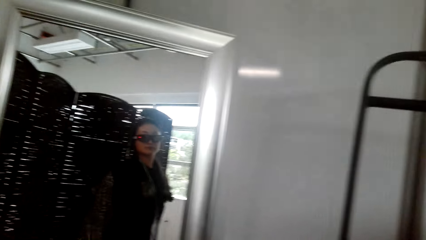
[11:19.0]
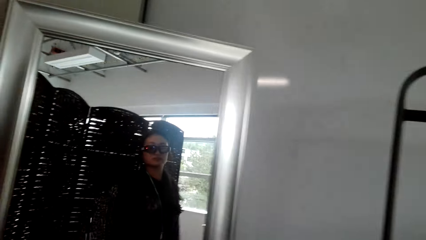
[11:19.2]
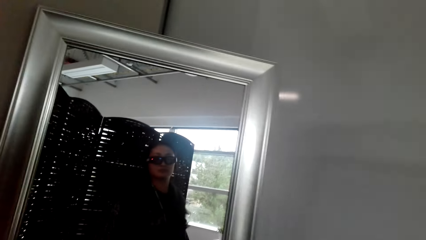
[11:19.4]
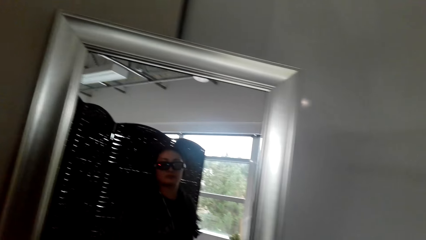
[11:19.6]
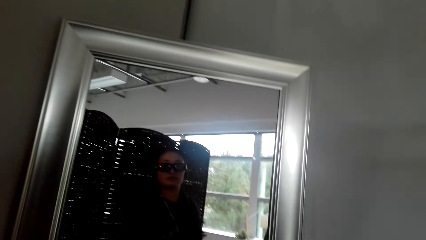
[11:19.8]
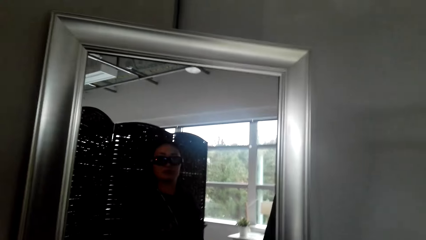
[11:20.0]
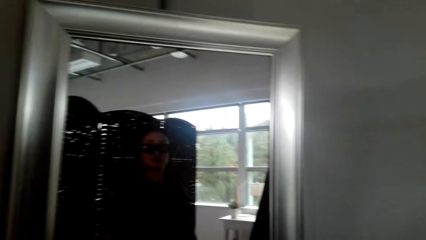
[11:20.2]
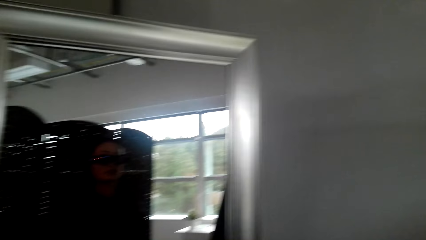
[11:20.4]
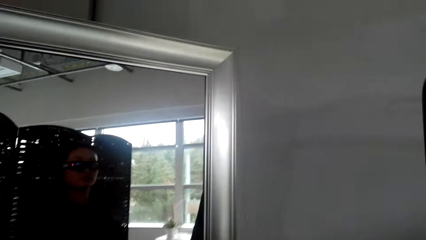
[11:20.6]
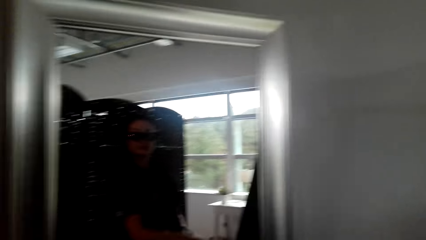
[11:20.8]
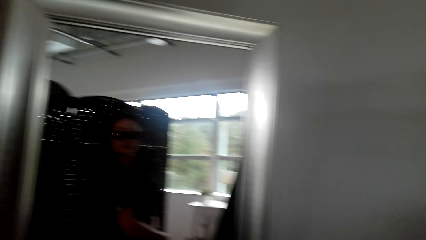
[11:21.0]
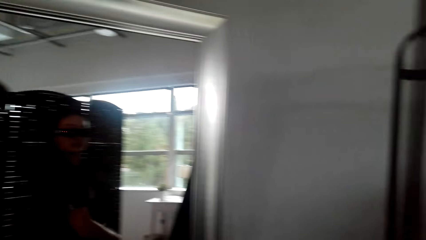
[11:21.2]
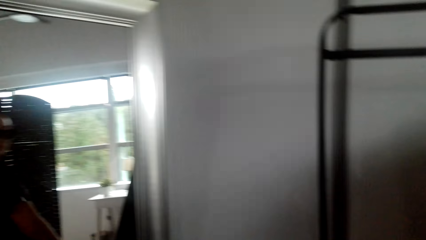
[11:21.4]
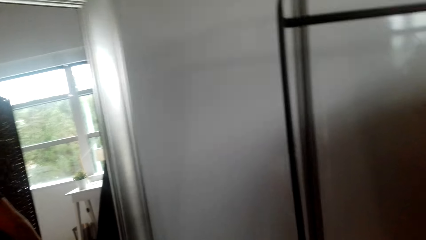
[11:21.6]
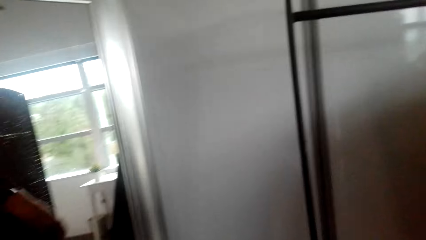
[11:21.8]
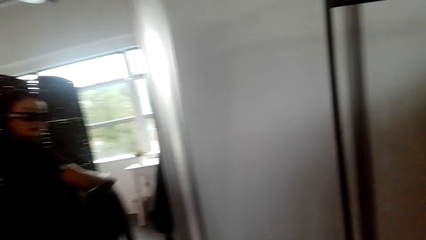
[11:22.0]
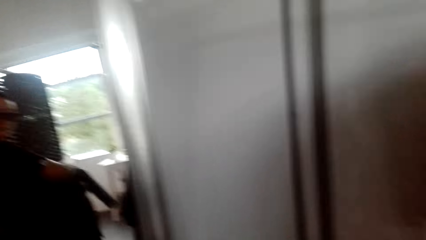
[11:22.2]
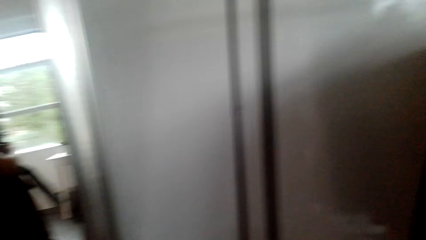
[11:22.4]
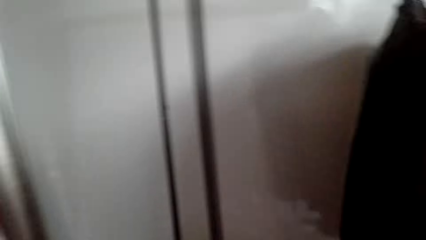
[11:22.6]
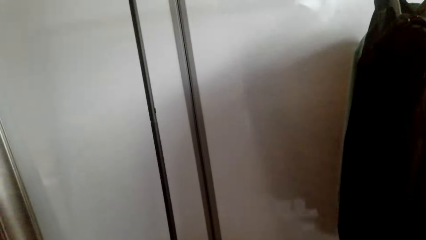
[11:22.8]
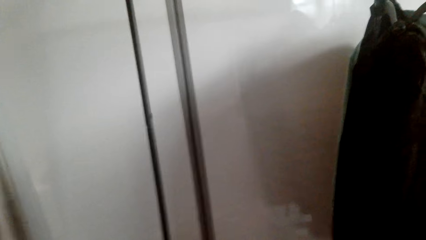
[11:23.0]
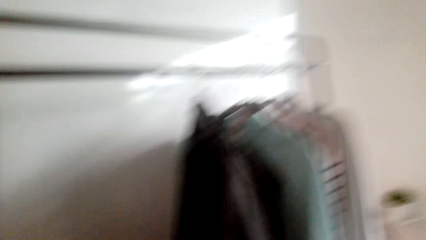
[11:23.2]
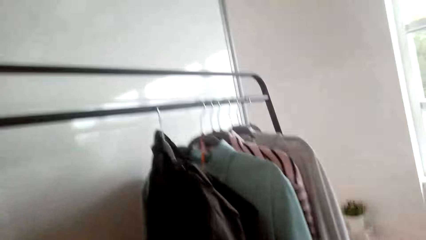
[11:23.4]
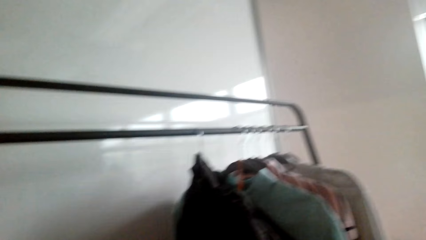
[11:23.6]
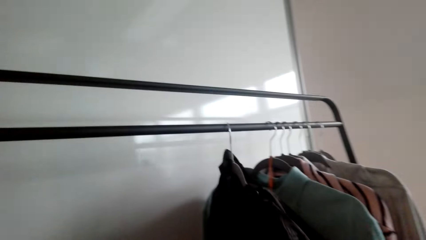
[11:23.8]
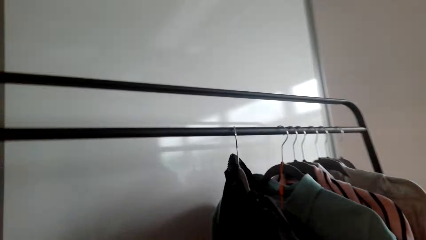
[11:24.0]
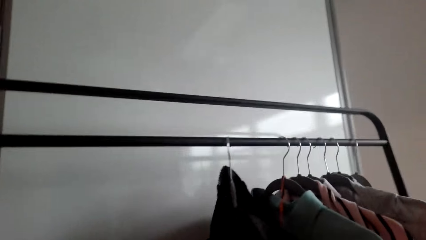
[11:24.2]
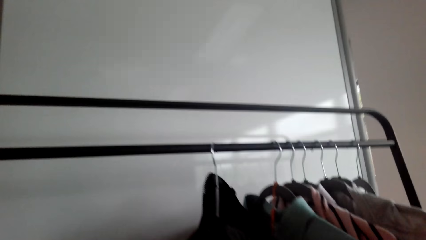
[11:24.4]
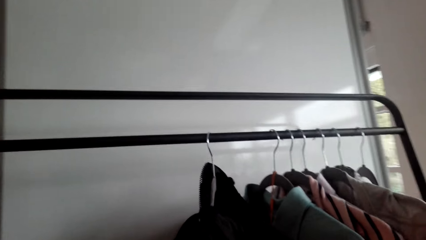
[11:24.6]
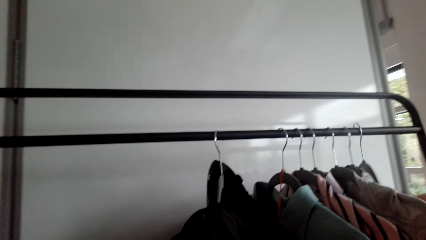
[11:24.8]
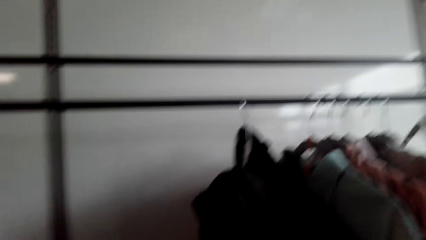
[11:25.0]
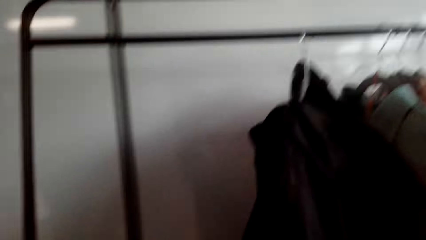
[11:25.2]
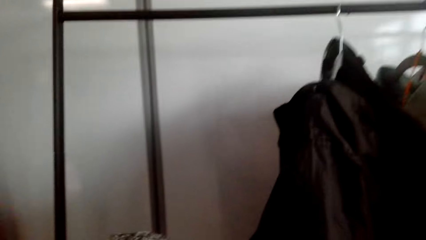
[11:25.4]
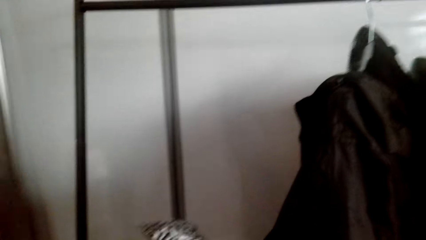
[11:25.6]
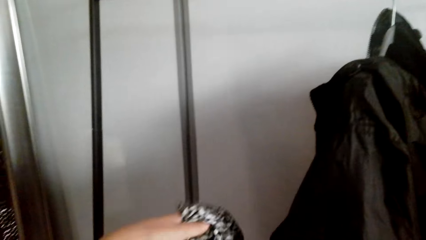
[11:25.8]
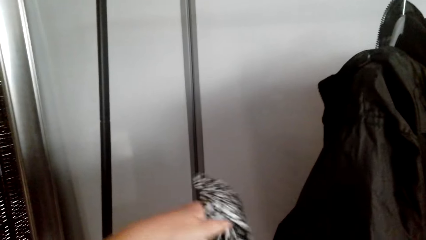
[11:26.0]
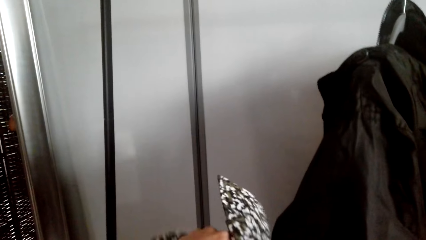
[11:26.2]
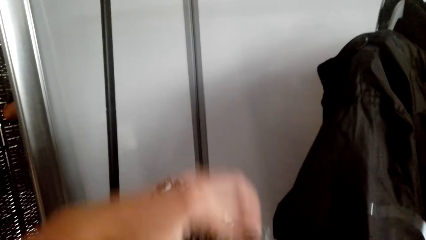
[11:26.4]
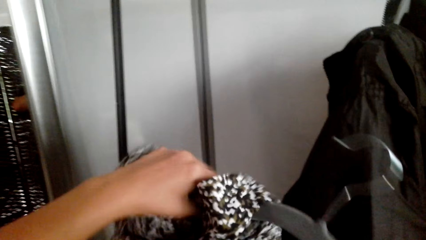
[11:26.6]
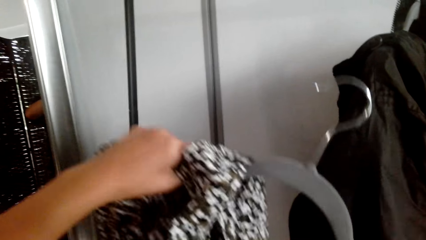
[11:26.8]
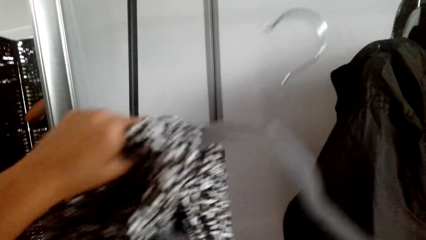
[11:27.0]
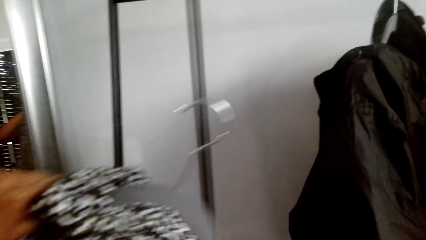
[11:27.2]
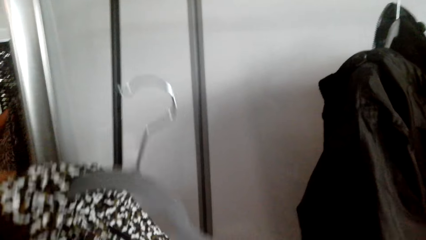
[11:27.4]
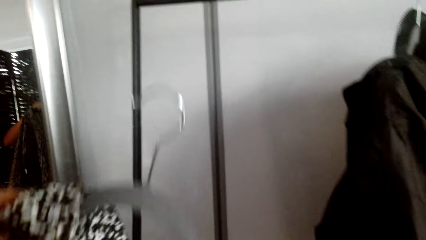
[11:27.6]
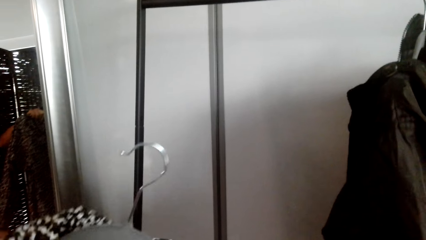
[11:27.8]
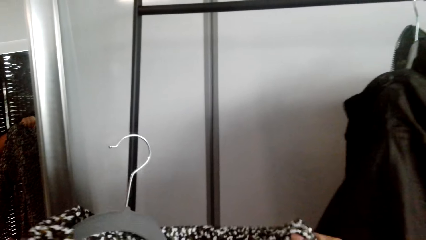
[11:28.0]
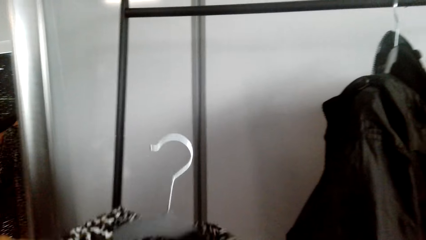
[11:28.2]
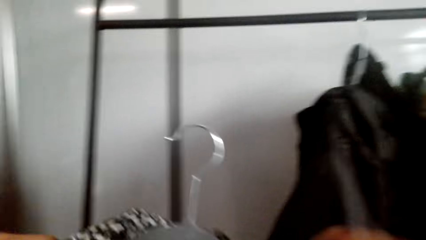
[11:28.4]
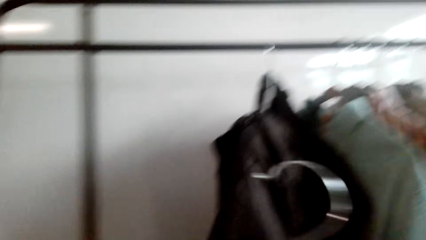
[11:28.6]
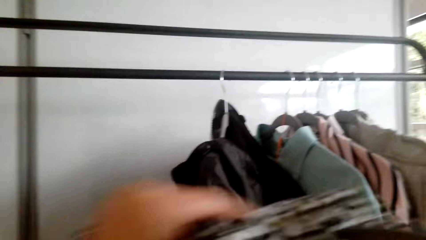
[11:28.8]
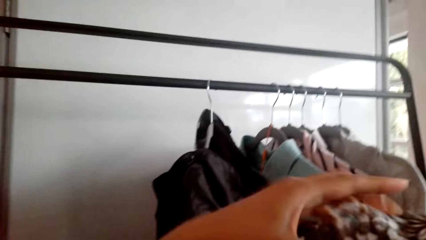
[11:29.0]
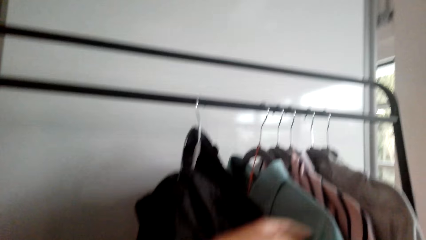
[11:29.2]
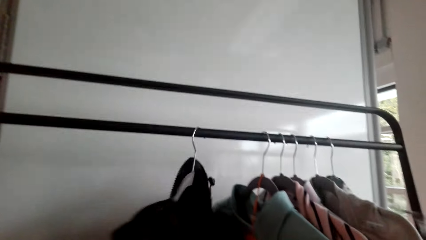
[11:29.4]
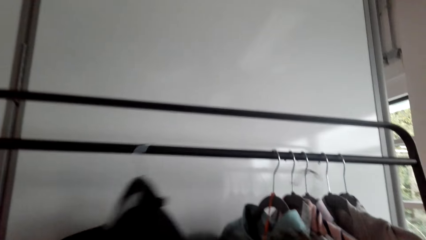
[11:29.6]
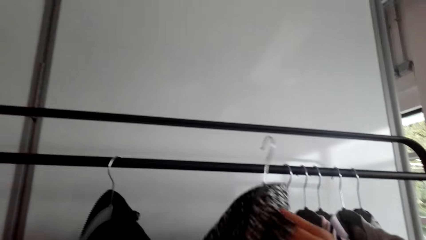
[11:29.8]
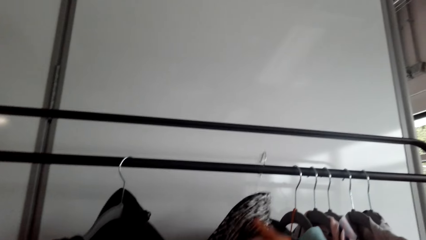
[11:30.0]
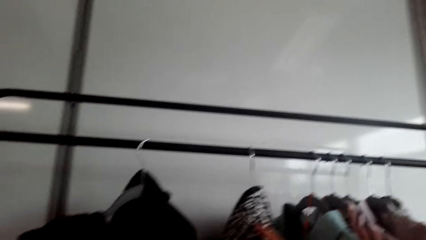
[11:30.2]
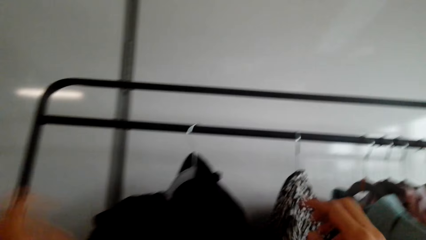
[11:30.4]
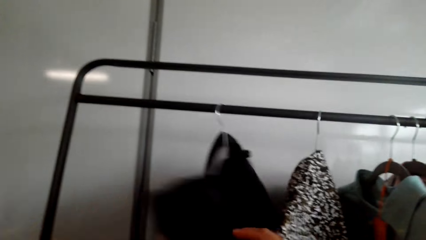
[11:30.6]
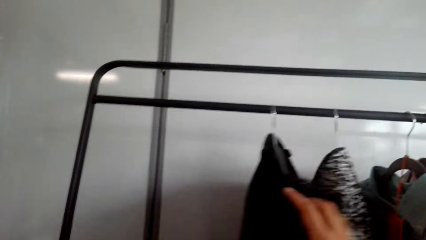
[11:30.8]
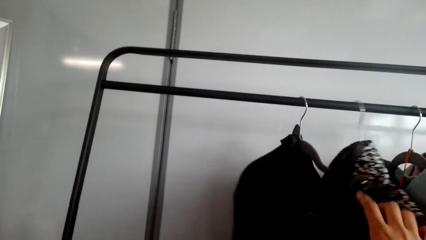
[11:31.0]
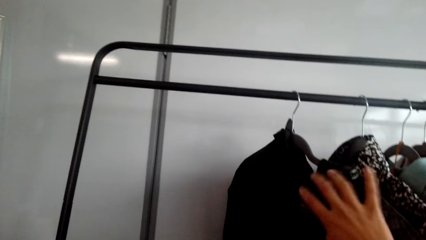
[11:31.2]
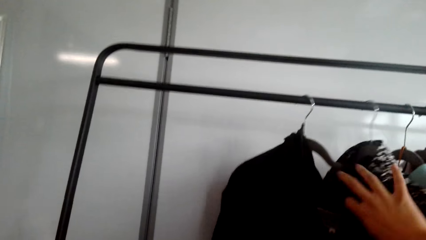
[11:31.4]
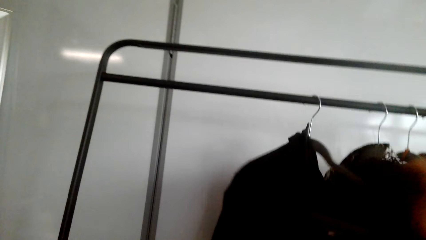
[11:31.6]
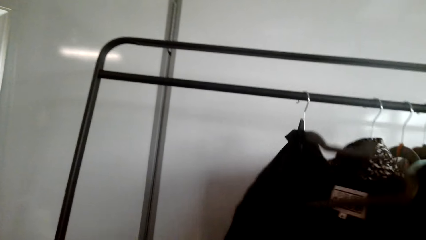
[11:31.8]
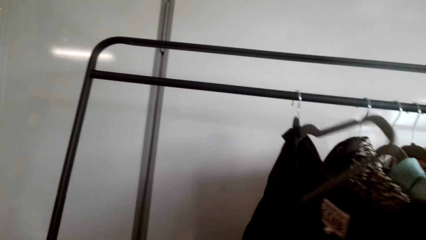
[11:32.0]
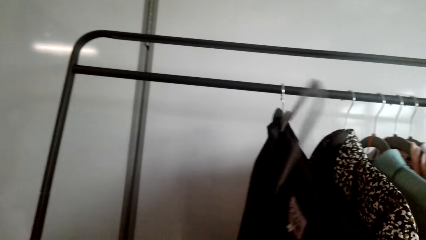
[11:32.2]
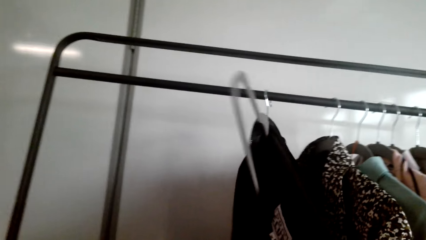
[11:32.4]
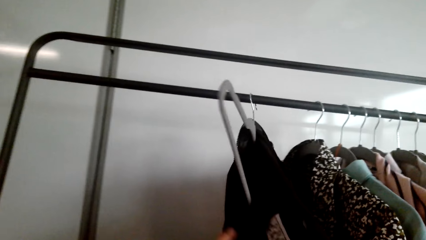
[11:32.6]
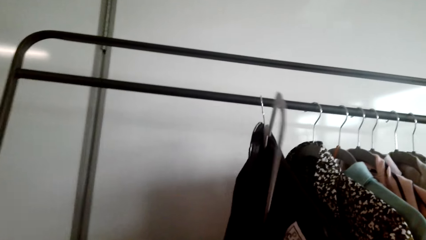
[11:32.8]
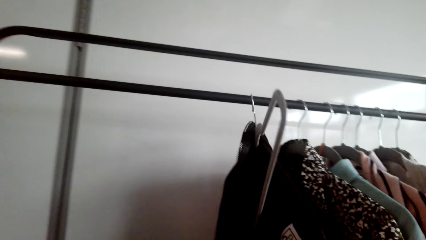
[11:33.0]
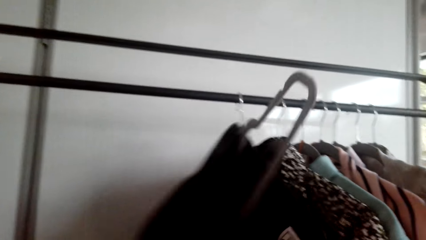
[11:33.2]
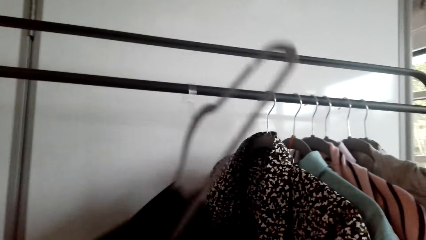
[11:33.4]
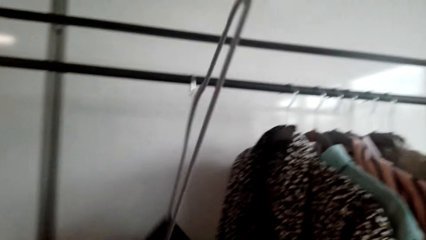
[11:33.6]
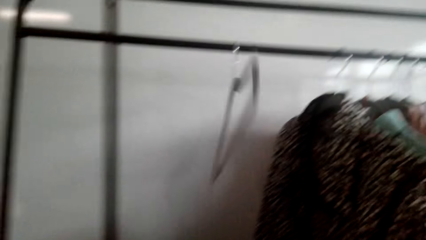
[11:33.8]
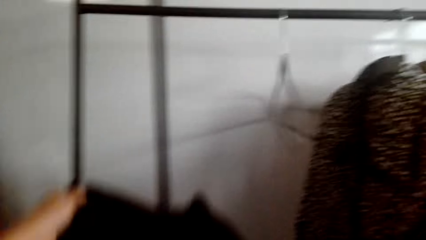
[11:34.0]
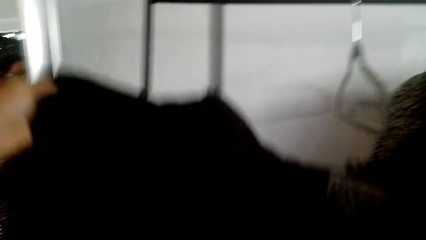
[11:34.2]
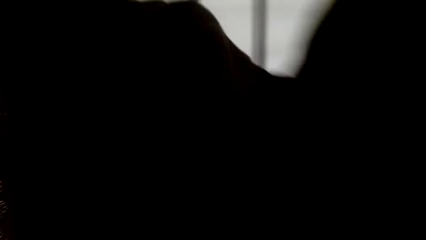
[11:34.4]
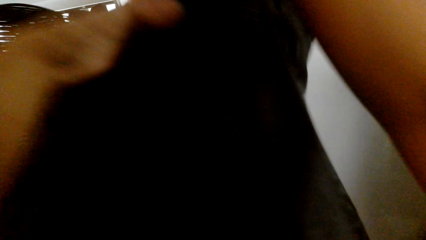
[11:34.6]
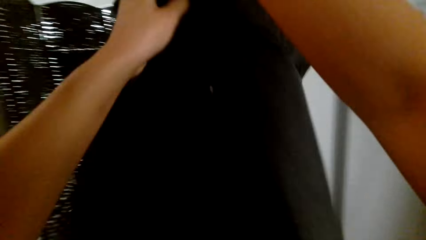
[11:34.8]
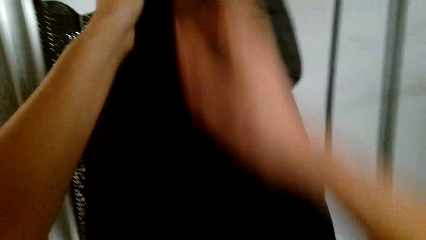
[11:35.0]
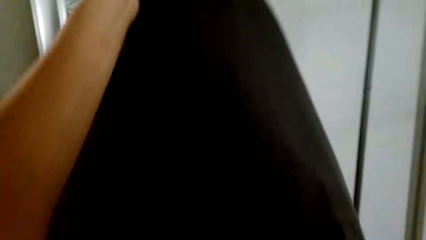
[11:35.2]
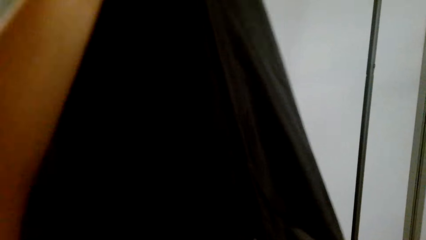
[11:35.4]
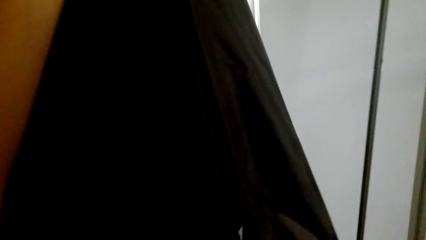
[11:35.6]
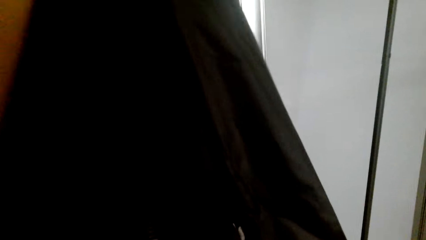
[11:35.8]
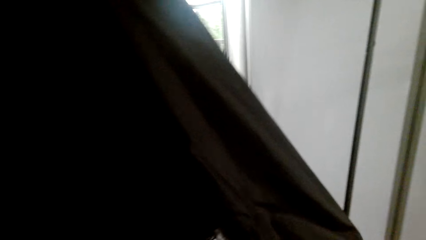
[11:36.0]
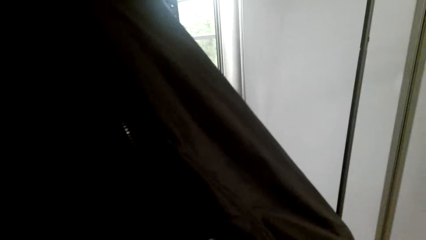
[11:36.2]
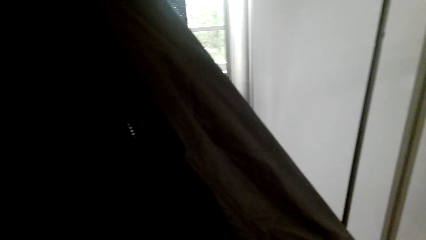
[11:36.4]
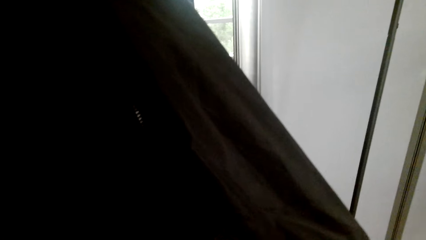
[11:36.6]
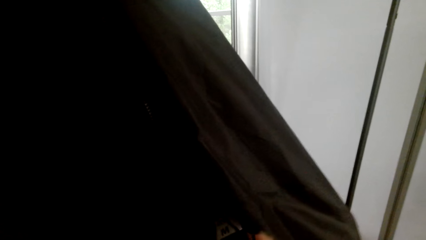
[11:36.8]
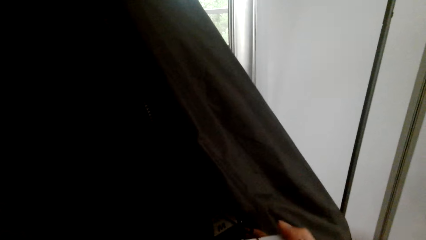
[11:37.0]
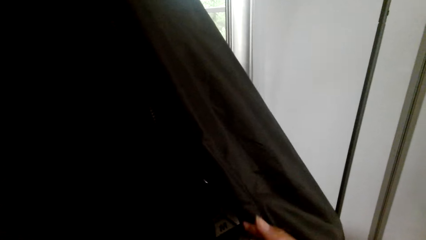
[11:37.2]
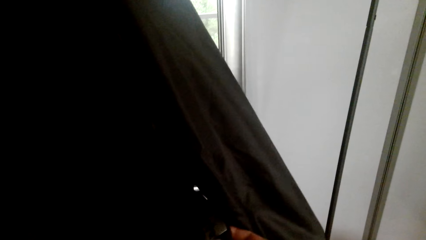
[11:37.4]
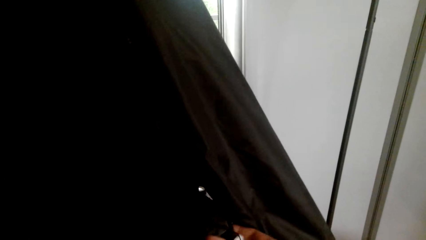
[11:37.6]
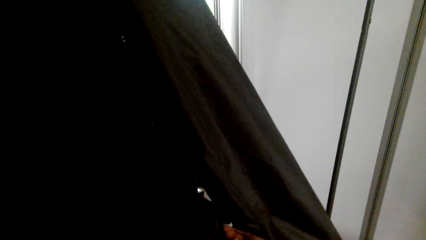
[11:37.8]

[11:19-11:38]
The camera wearer removes the blouse. They remove a hanger from the rail, put the blouse on the hanger and put the hanger on the rail. They remove the jacket from the hanger. They look at the jacket.
